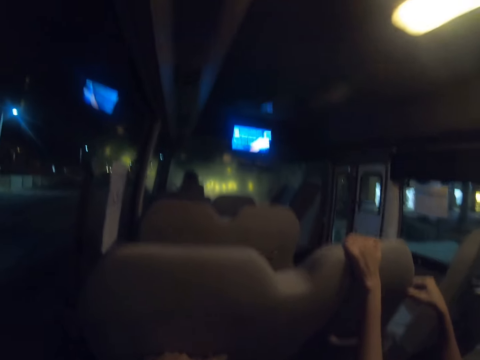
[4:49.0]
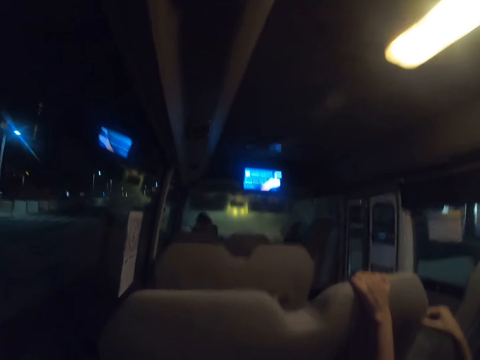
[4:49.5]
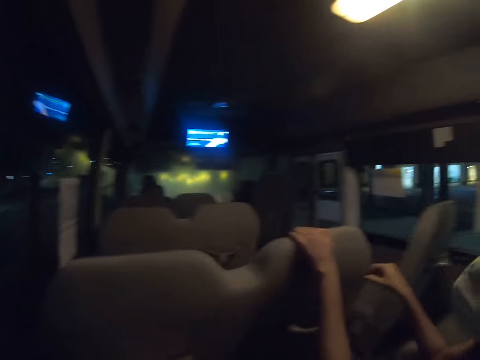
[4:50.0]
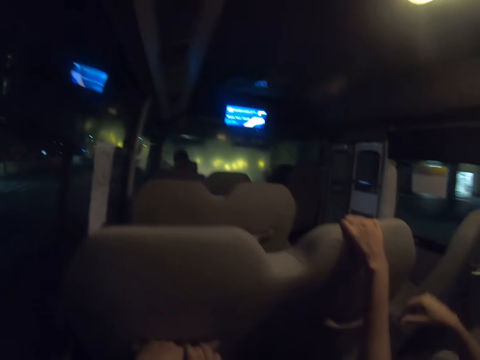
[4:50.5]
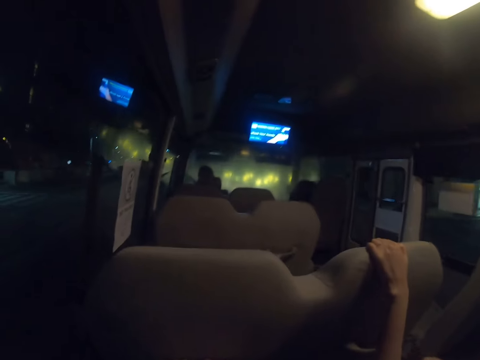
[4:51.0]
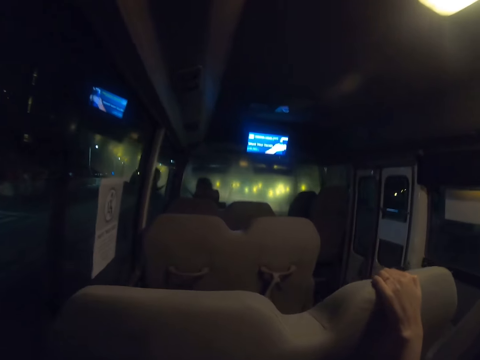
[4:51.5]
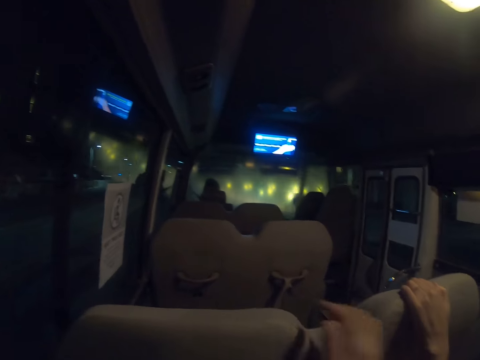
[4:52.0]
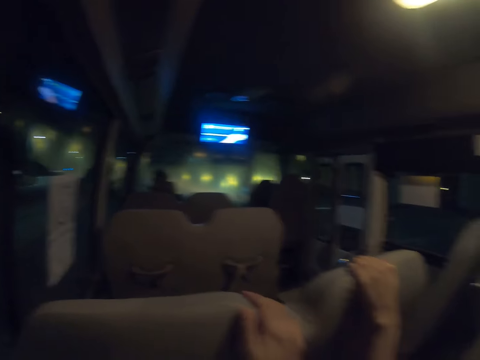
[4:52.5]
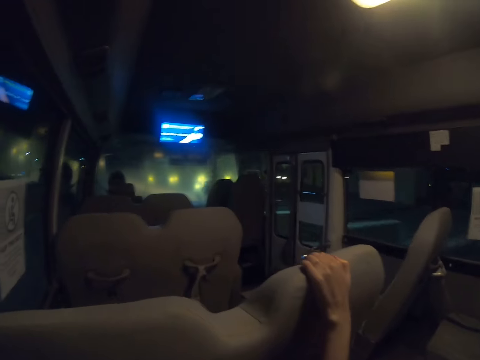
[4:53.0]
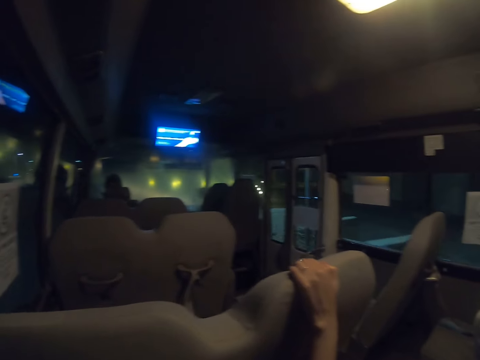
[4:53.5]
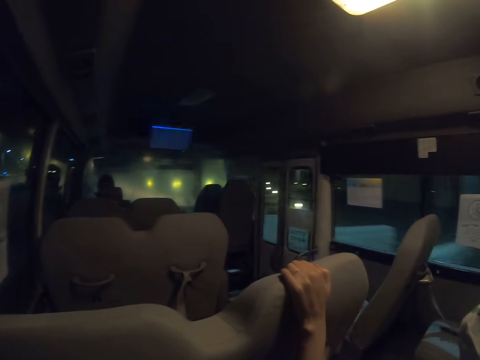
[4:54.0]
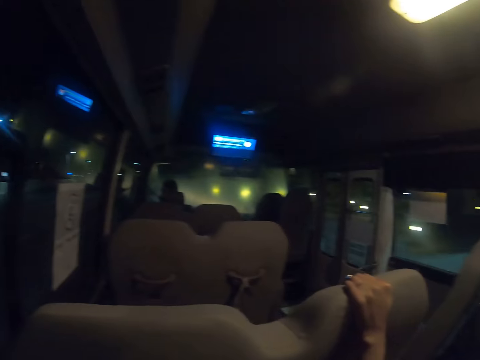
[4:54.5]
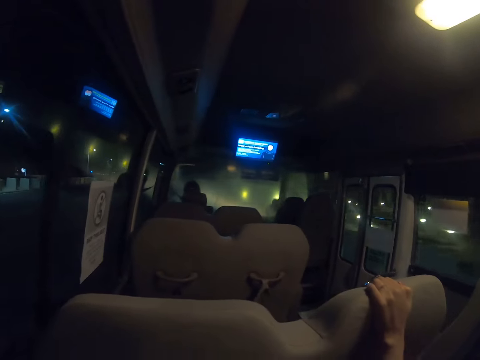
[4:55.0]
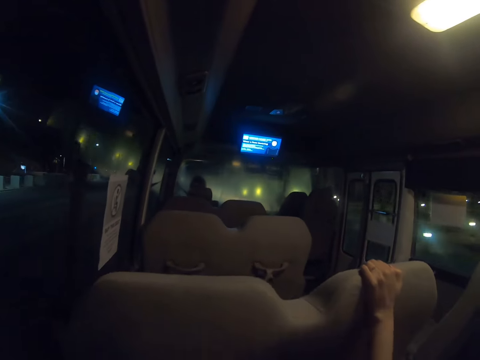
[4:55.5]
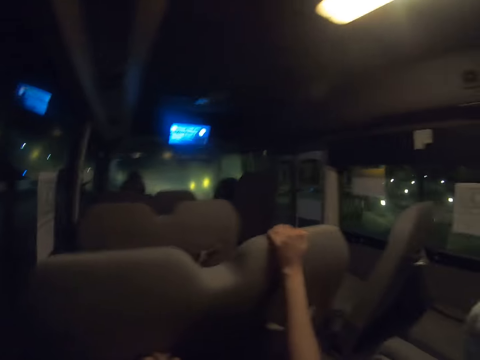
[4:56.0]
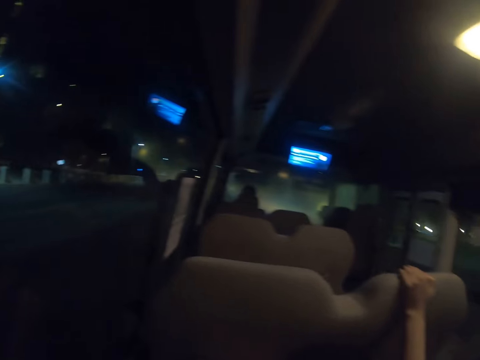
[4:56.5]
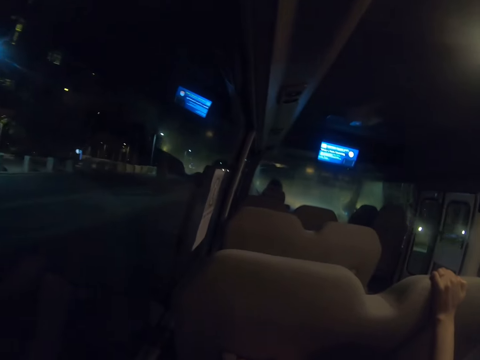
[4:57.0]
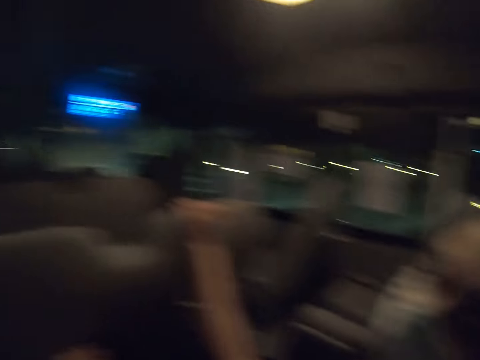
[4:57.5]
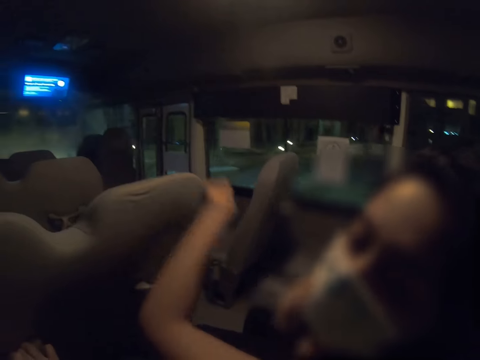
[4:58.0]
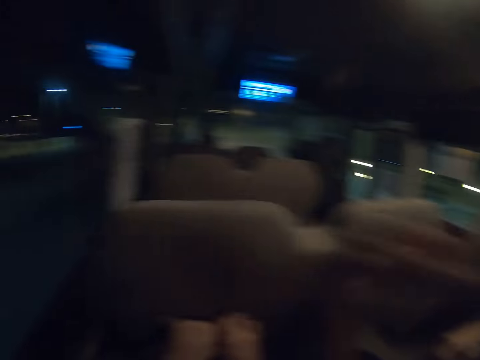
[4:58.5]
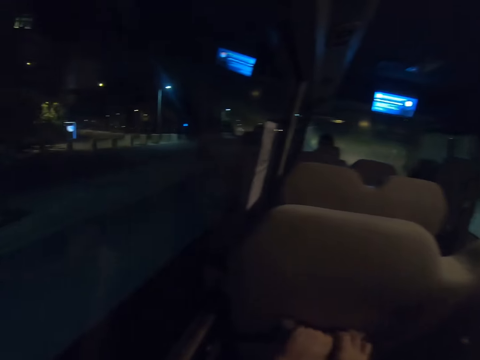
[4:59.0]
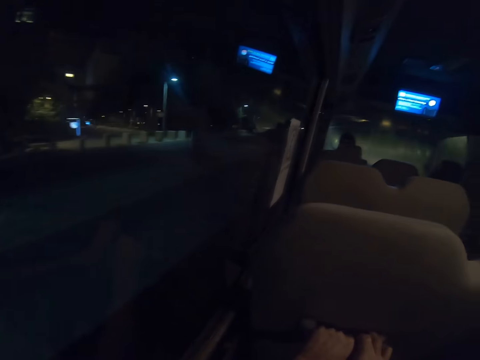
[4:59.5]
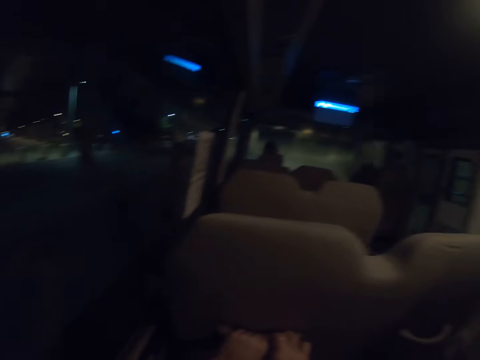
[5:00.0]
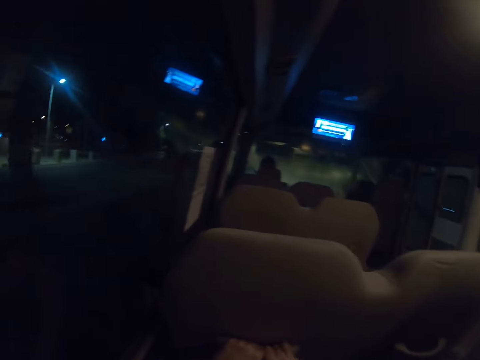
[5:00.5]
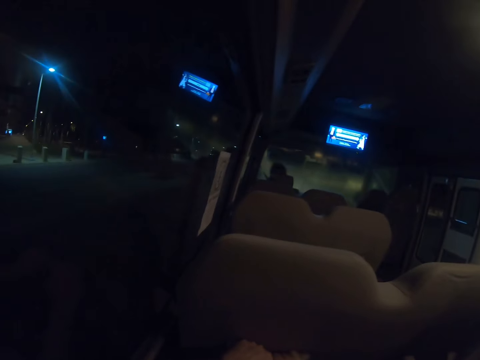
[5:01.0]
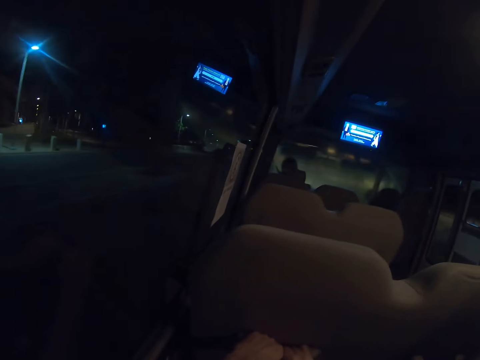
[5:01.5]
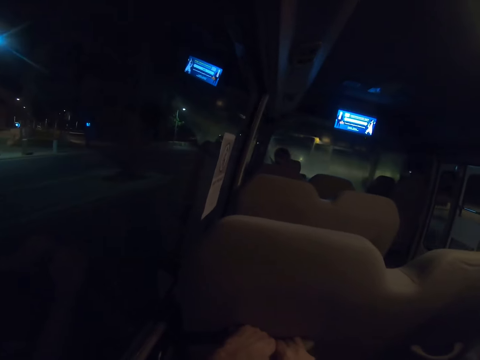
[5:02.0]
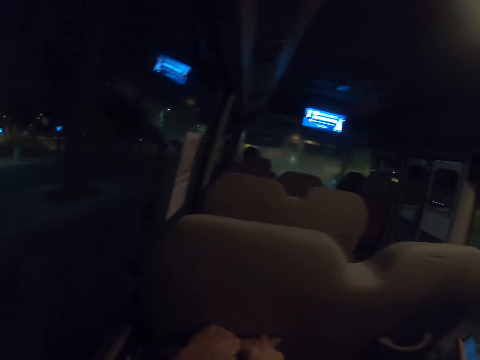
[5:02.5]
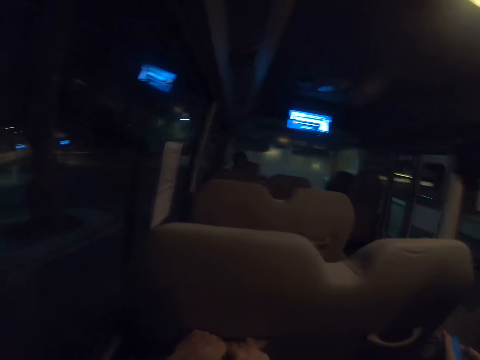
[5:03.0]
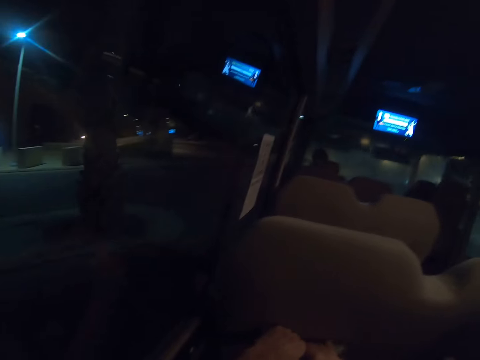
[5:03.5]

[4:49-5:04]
The camera wearer puts the right hand on the bus seat. They look around. A person sways a hand. The camera wearer looks around.

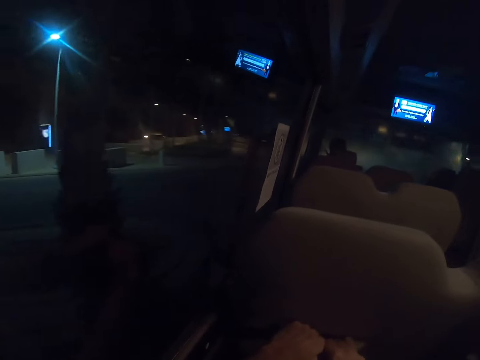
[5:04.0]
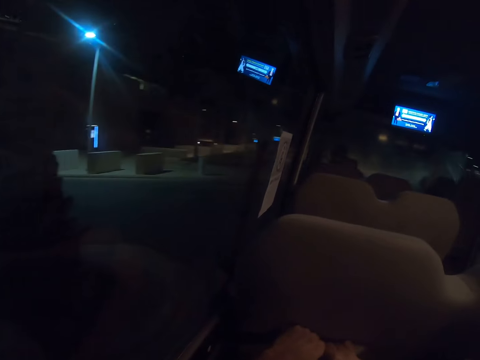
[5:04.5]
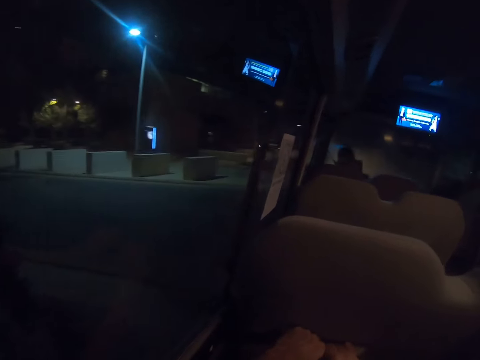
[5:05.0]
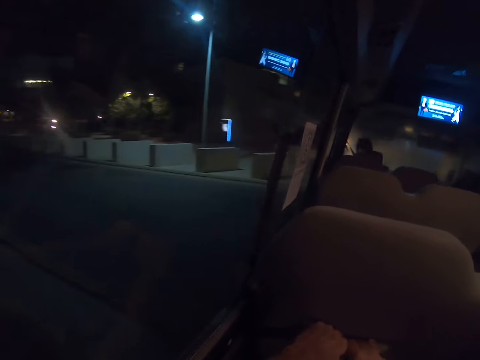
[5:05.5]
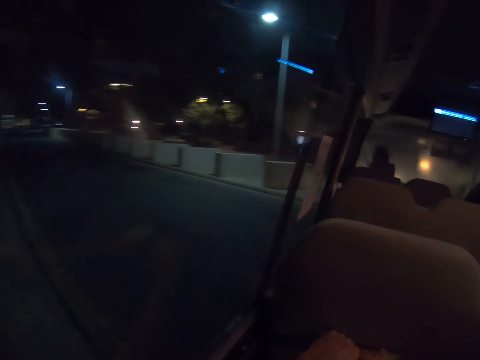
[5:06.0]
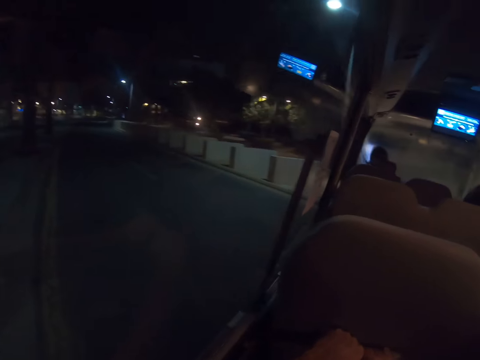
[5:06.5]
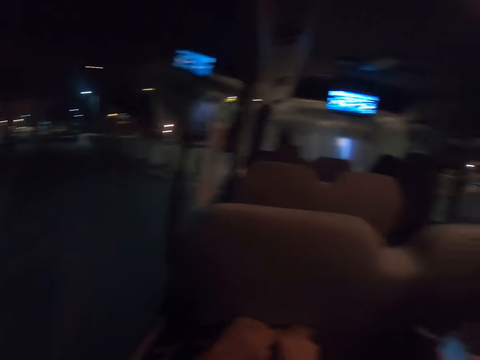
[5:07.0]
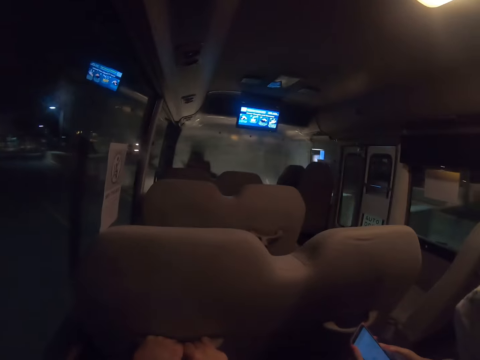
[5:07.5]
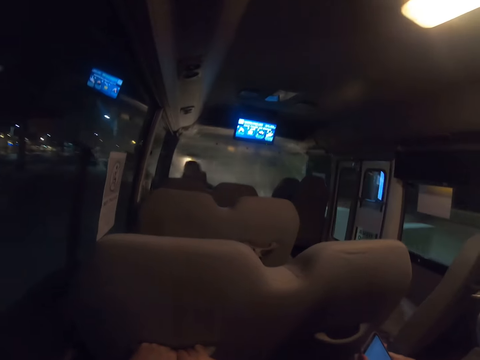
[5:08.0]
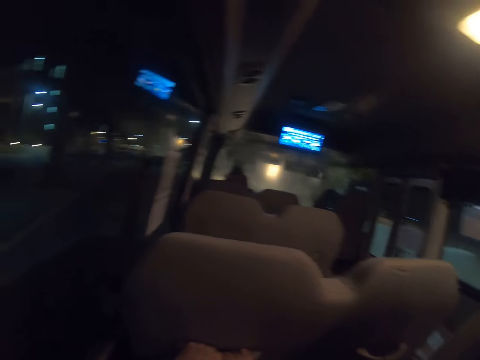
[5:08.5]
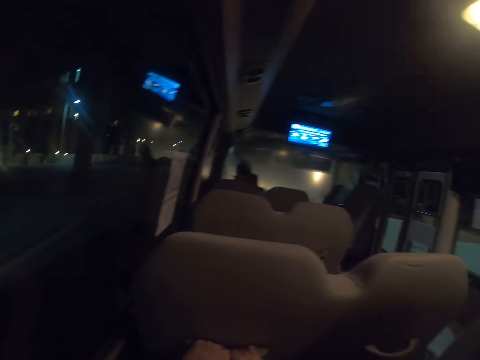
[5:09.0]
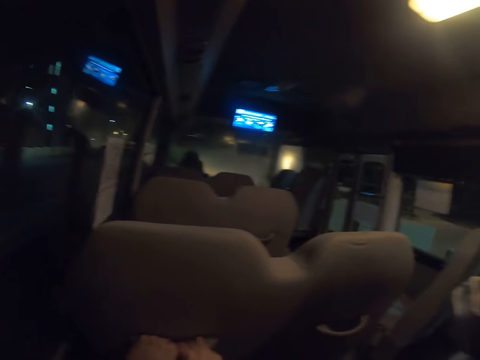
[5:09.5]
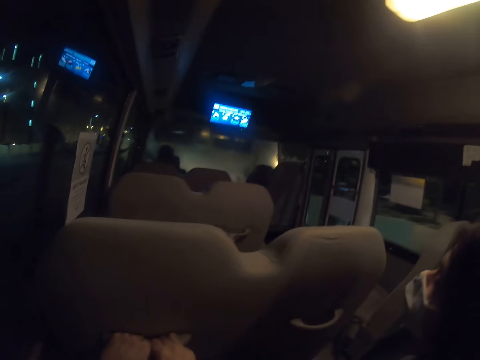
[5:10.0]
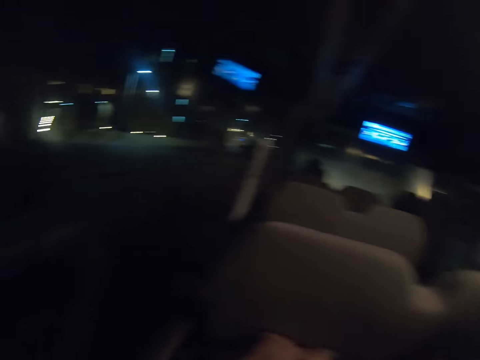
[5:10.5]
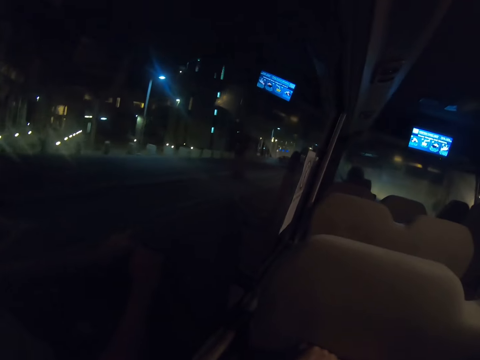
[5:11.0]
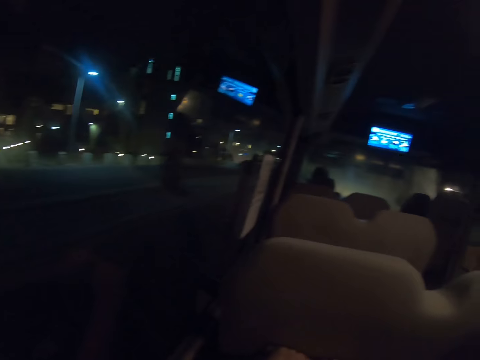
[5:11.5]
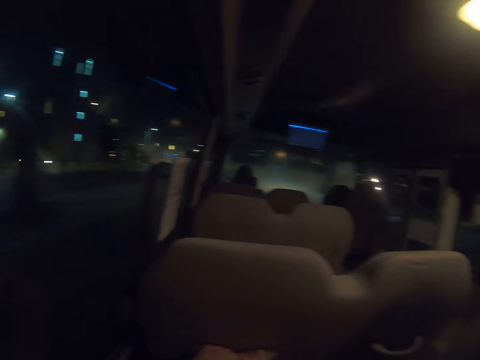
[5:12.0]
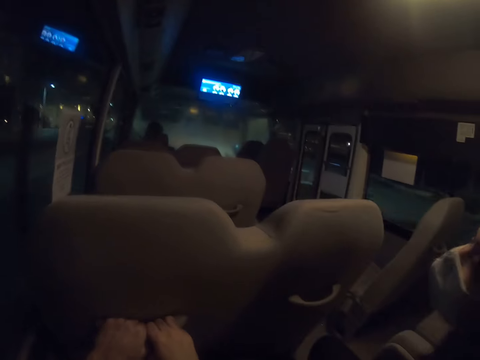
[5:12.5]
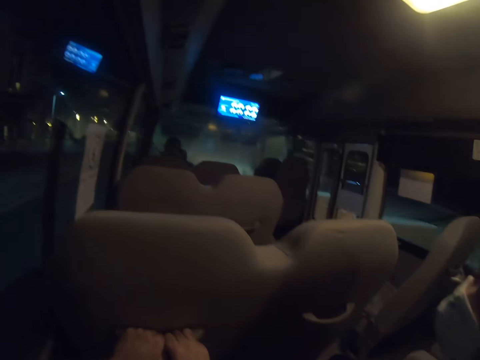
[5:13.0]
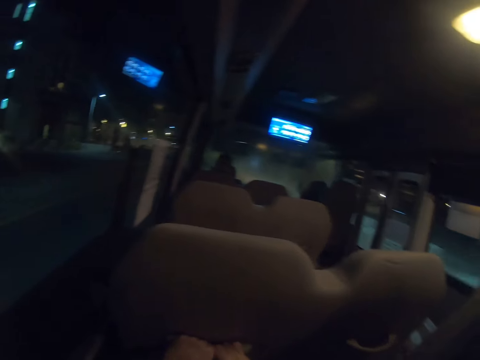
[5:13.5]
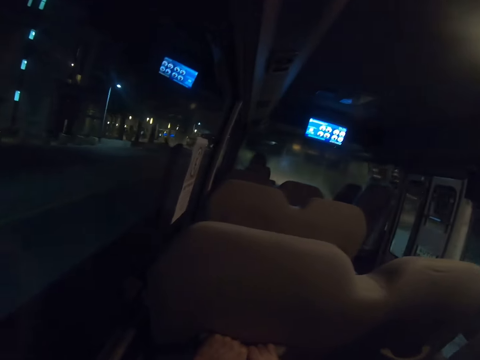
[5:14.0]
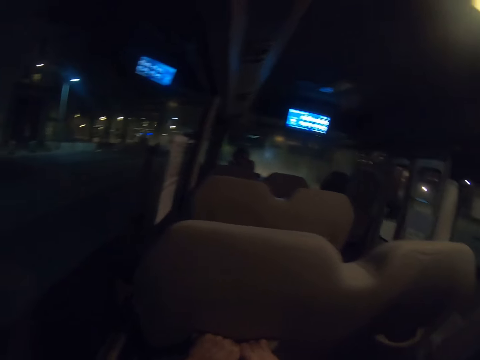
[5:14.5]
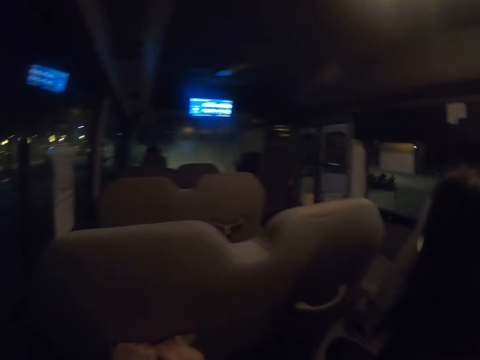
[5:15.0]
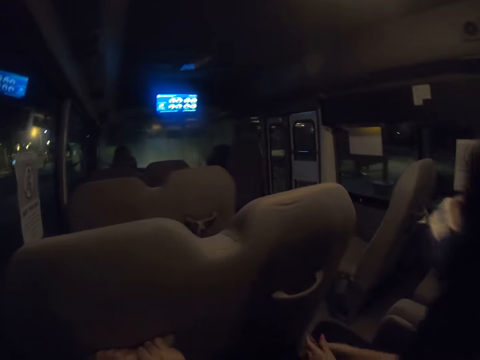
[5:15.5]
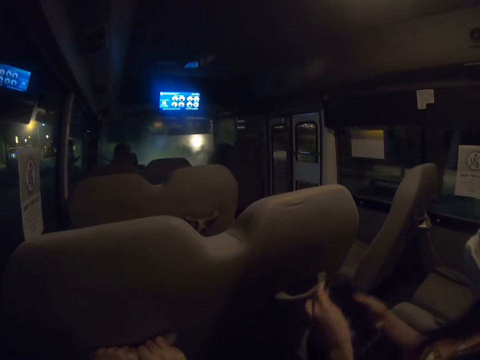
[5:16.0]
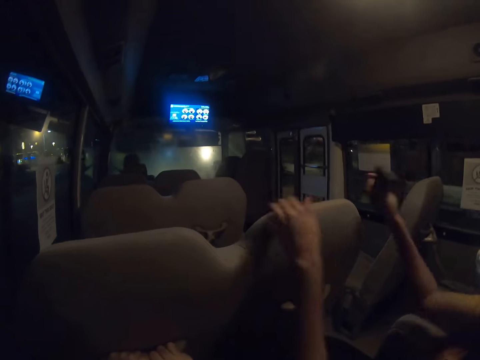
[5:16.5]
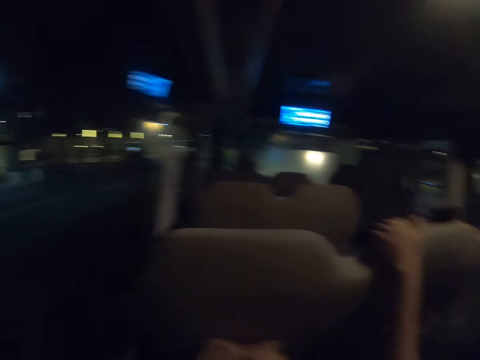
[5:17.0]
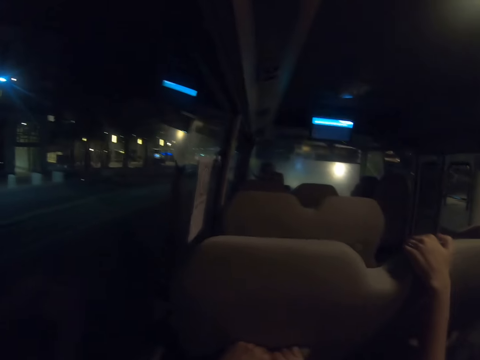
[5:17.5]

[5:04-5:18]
A person puts hands on the bus seat.
